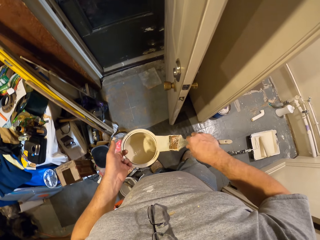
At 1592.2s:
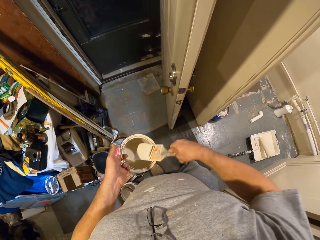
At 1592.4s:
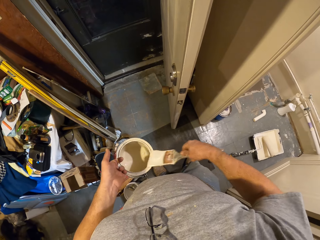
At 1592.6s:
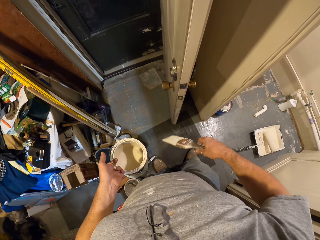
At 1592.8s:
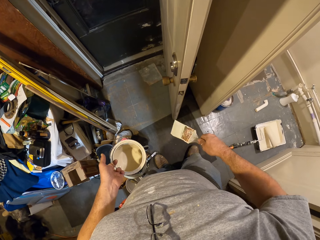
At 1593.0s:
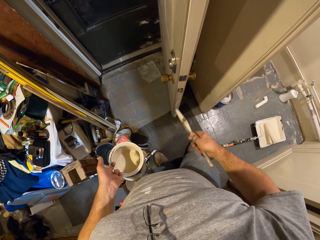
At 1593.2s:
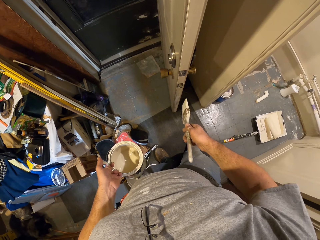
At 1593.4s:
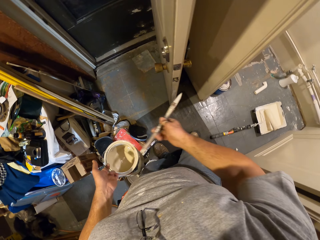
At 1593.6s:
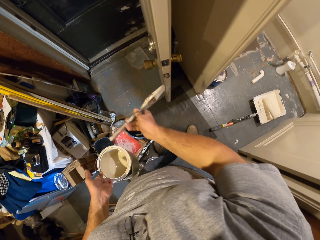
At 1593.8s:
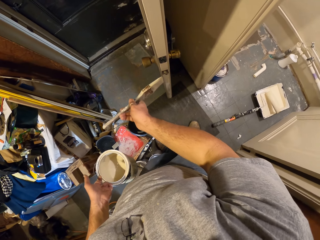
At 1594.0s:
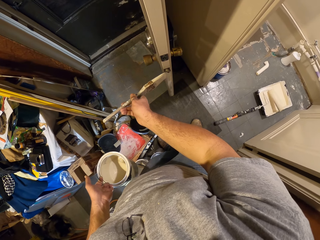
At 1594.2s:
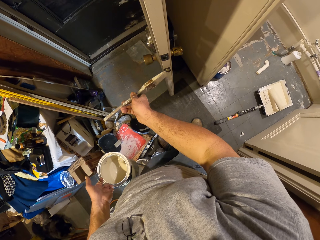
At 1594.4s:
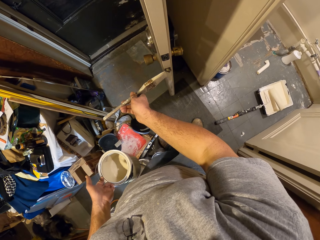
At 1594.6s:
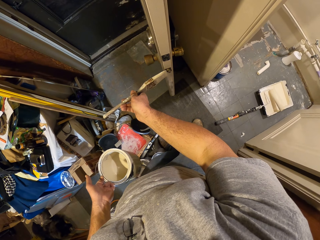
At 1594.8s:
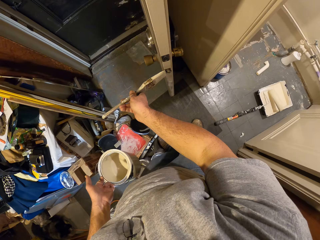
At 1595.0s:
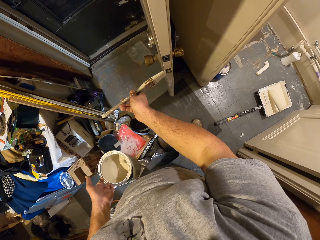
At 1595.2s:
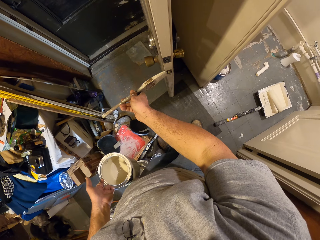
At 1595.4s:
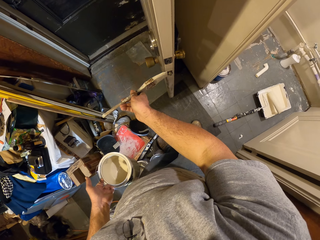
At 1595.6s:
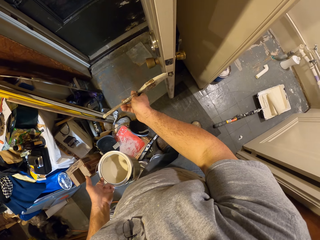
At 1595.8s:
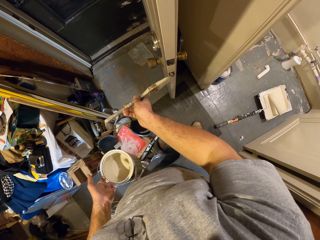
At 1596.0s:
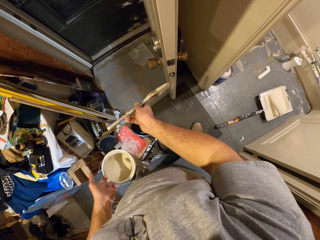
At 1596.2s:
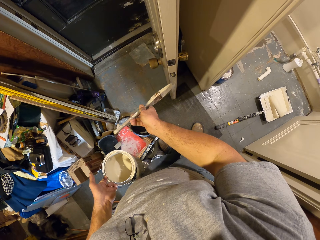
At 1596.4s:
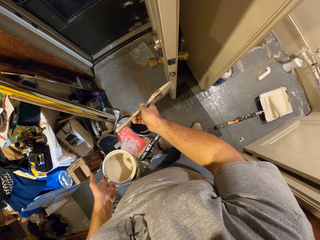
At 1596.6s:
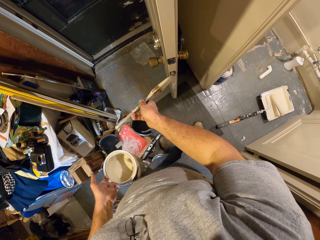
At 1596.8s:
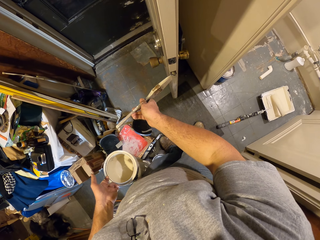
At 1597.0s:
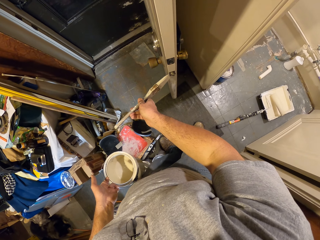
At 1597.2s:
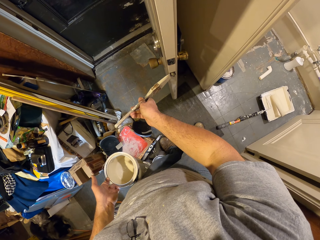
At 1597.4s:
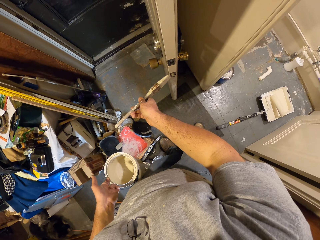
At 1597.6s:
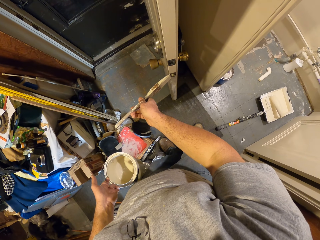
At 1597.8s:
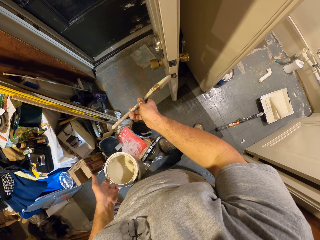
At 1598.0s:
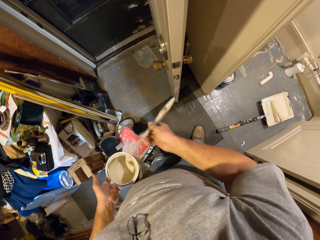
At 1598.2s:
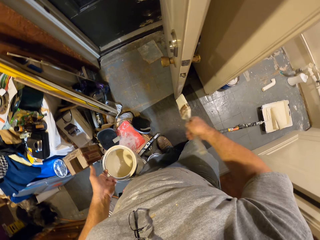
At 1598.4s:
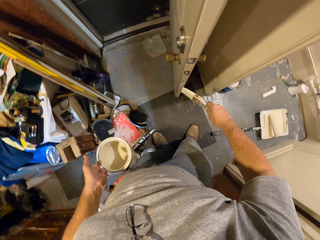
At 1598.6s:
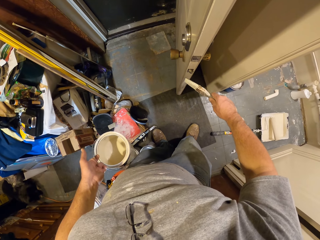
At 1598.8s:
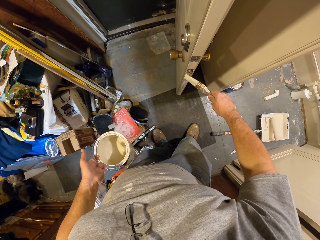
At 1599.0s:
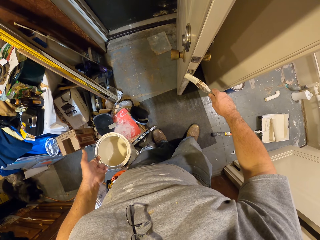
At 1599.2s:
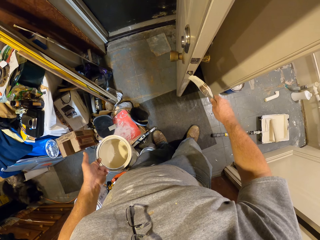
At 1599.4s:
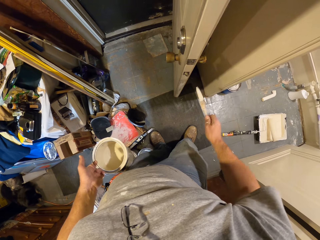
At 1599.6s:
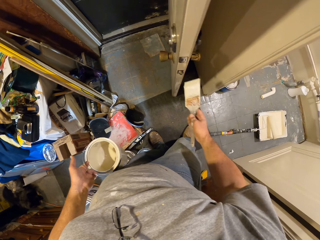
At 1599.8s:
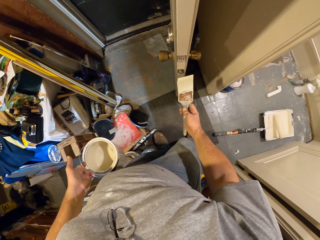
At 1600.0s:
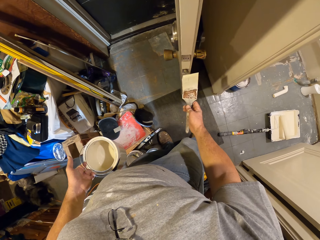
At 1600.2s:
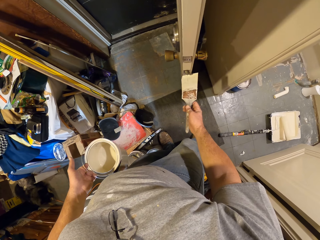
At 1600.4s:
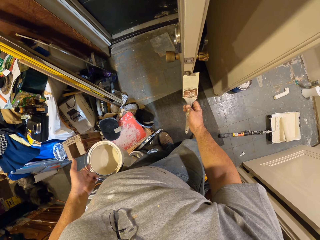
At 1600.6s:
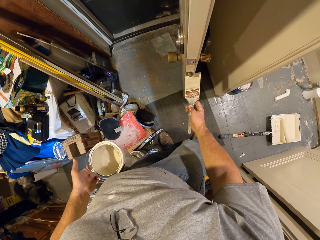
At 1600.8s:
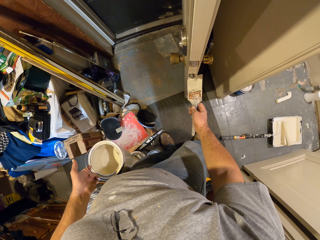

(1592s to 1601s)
The camera wearer wipes the paint brush on the sides of the bucket of paint. He paints the side of the door with the paint brush in his right hand.

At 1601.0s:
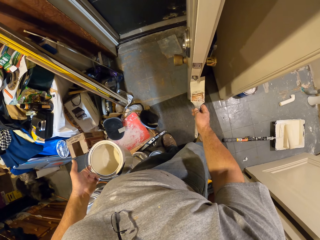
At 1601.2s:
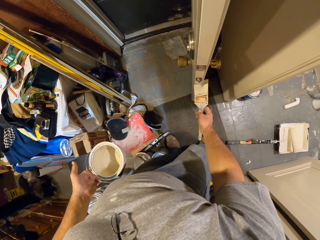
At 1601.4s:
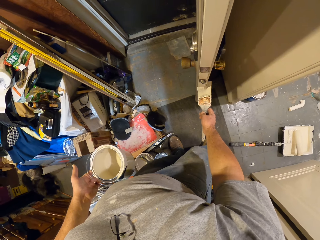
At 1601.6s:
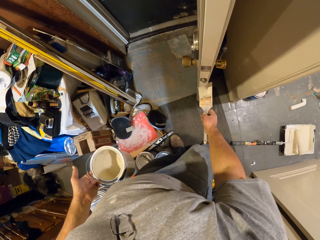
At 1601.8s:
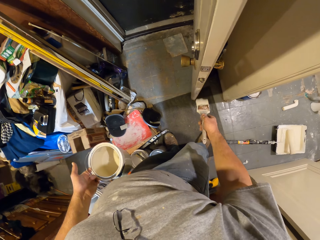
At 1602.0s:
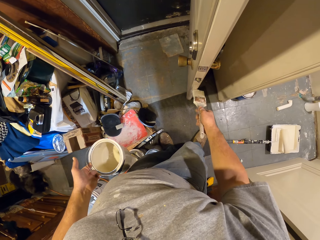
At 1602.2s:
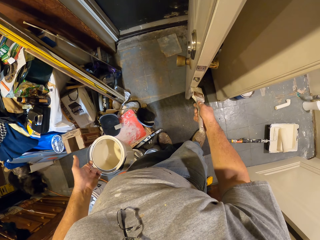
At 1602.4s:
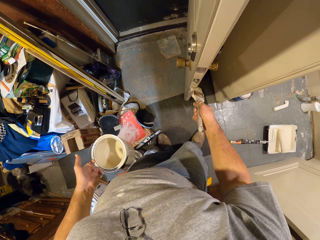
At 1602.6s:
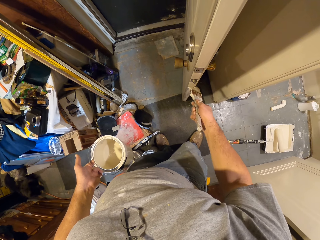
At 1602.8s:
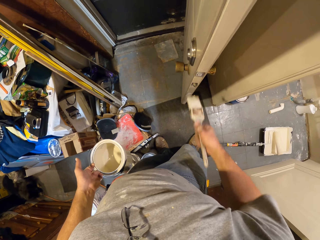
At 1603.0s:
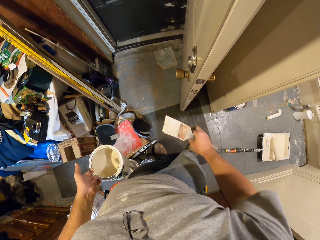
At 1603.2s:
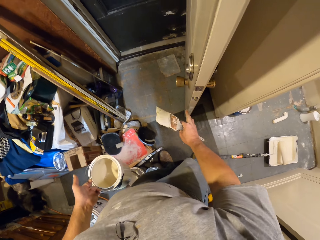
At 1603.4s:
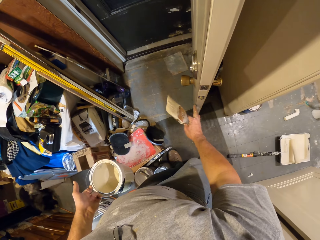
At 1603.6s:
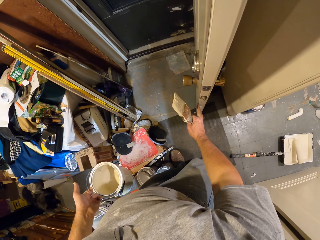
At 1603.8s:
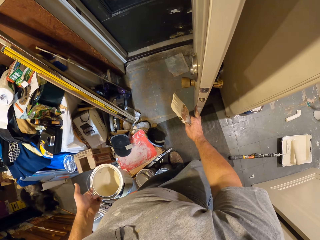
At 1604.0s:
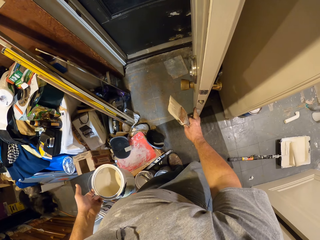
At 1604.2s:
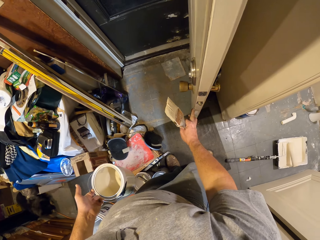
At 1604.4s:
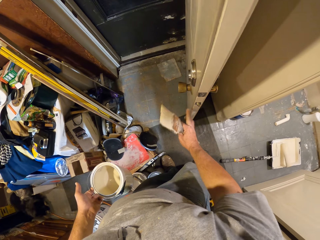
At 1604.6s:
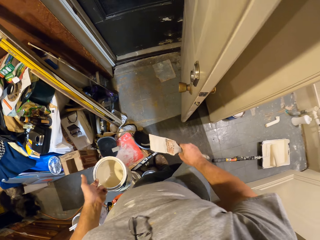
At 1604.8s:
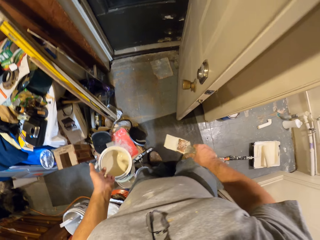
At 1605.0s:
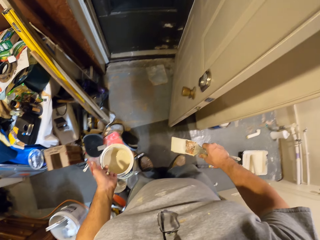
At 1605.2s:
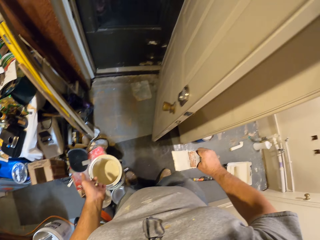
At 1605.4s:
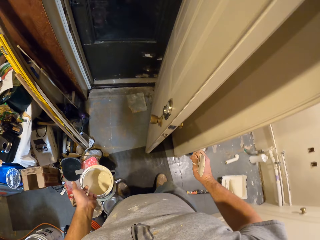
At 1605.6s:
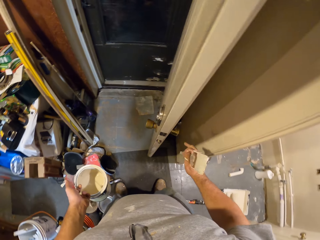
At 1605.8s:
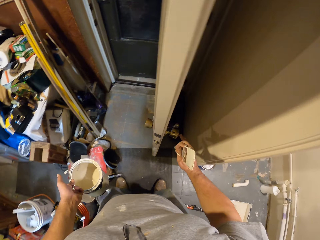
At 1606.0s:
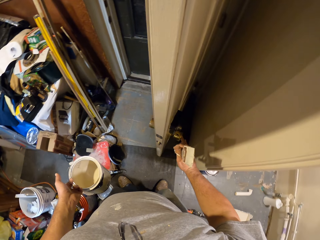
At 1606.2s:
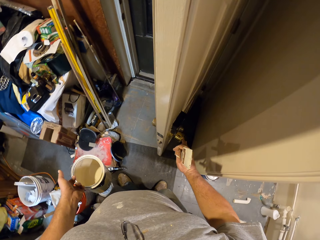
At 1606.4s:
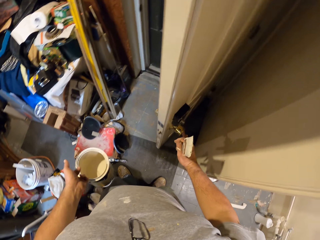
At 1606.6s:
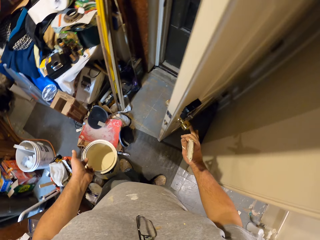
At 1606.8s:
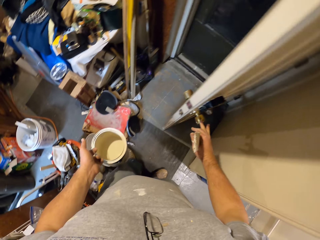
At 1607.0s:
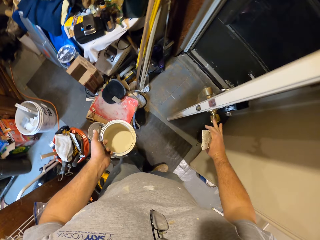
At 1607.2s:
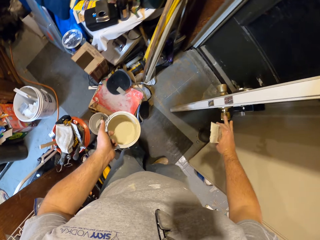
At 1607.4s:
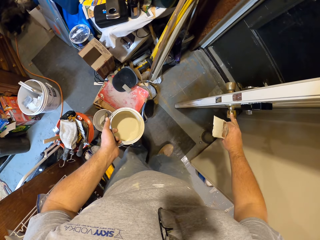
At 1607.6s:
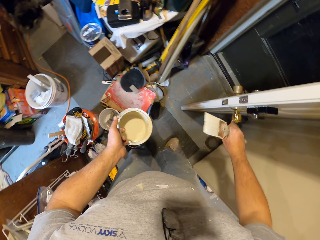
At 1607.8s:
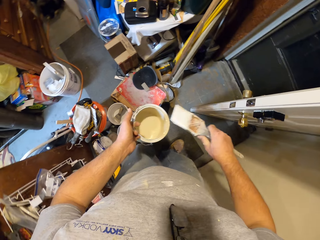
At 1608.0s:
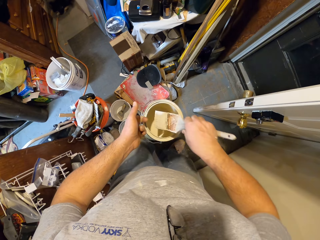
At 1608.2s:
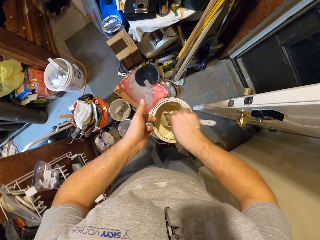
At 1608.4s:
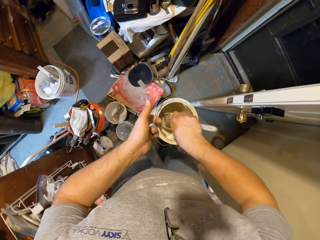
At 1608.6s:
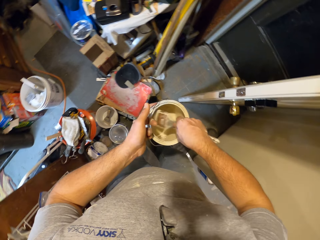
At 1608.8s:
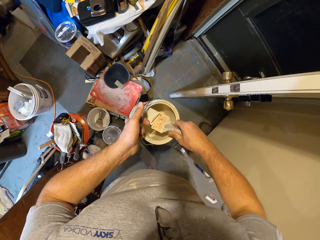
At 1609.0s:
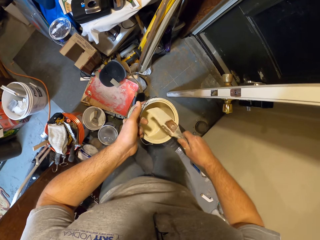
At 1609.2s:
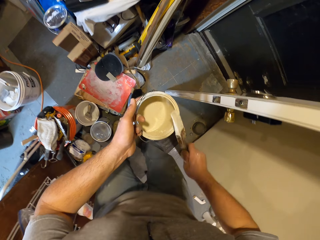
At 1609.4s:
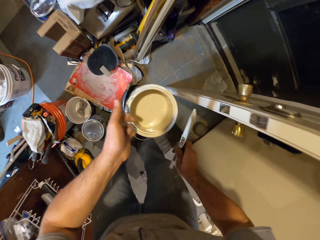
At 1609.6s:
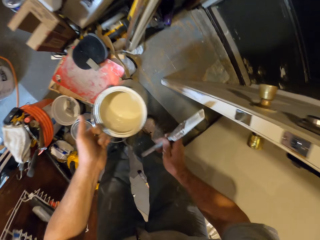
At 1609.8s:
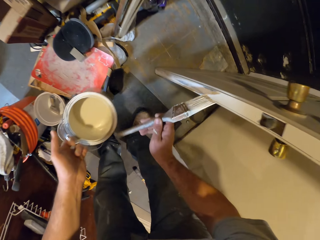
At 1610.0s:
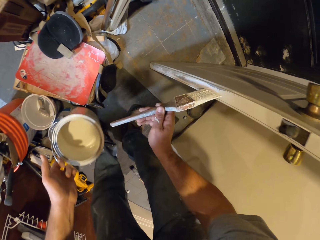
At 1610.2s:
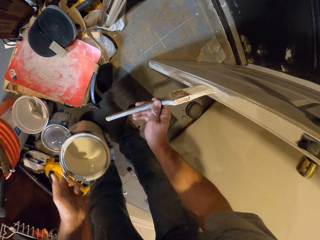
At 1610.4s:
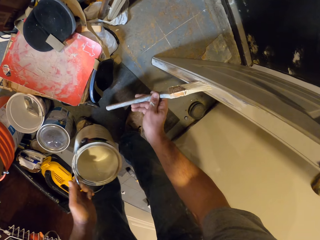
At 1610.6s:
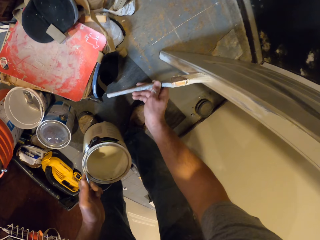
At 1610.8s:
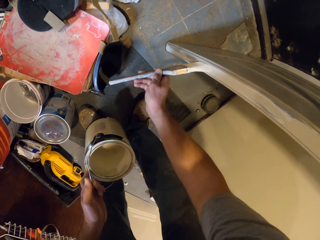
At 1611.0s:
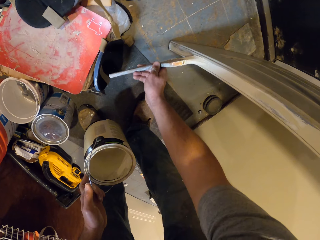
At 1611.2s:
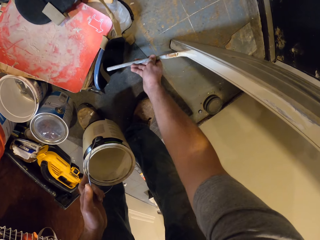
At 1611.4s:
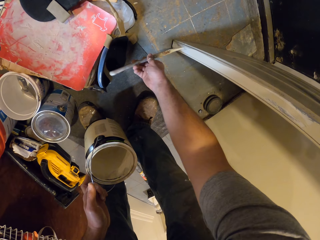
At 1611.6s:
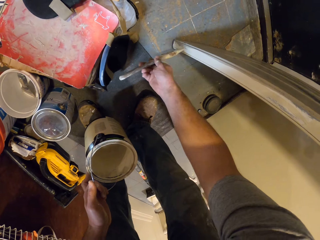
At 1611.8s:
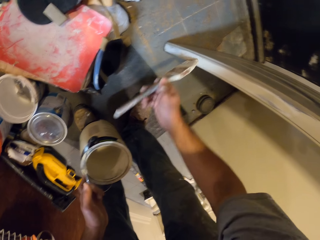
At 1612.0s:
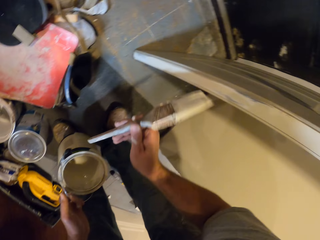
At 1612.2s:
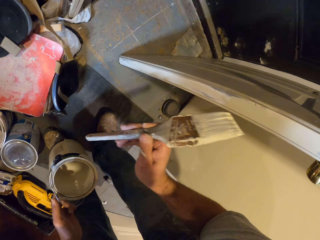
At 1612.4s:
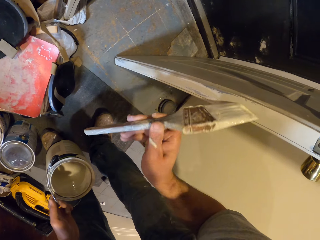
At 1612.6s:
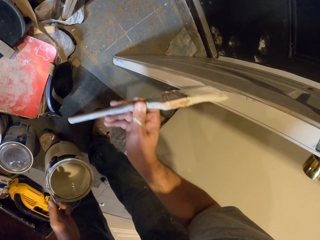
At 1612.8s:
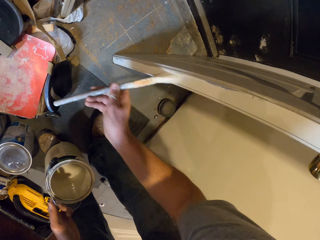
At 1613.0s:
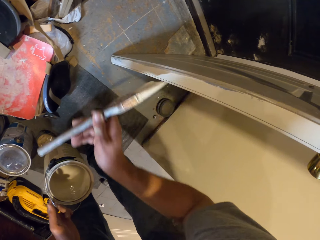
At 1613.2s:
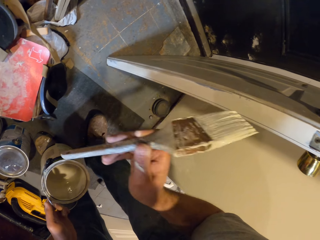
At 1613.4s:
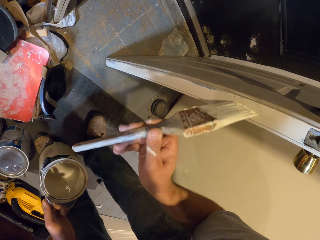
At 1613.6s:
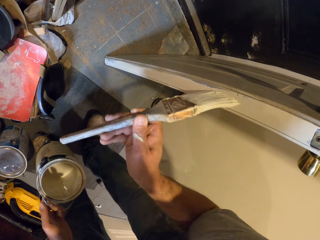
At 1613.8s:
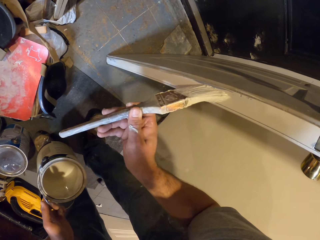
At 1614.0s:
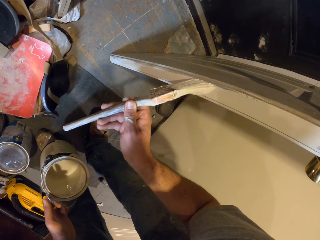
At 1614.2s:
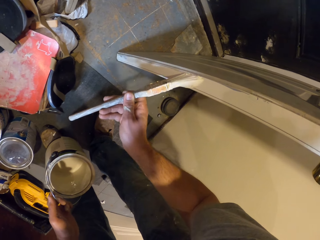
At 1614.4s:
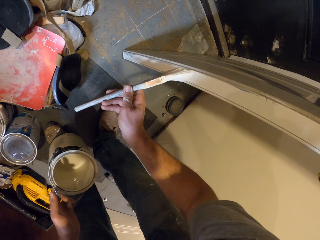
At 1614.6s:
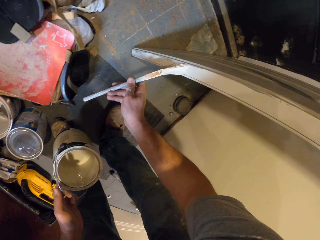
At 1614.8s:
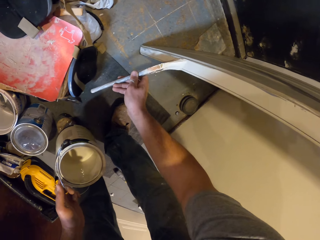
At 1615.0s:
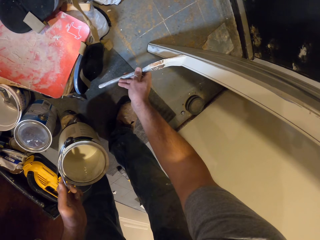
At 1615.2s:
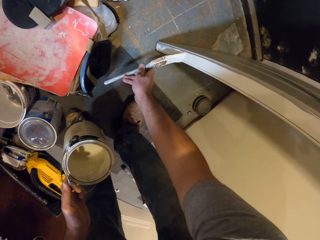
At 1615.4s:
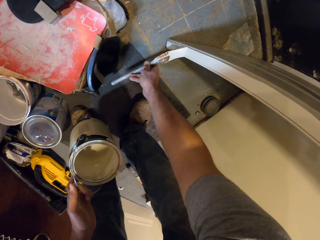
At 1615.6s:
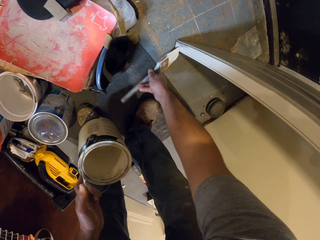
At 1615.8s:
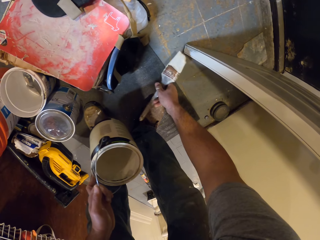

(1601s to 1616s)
The camera wearer touches the side of the door with his right hand, with his finger. He moves the door with his right hand on the door knob. He touches the handle. He dips the paint brush in the paint. He paints the side of the door with the paint brush in his right hand.
